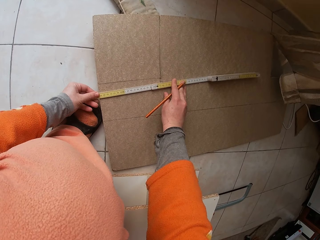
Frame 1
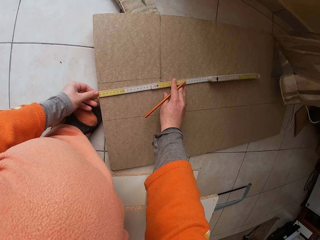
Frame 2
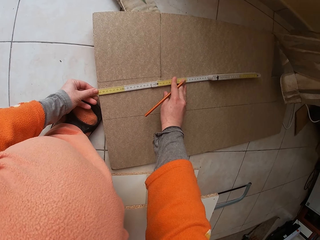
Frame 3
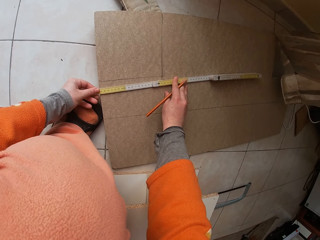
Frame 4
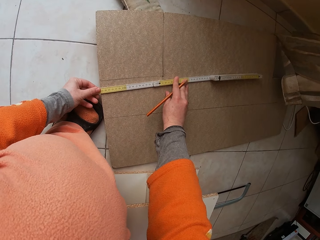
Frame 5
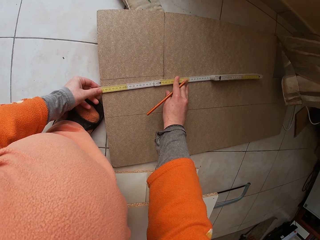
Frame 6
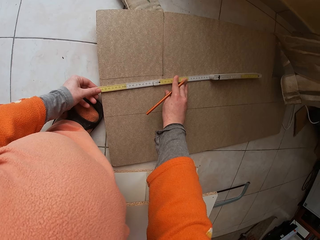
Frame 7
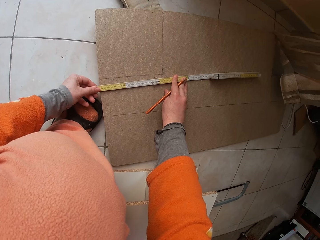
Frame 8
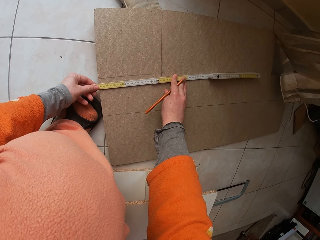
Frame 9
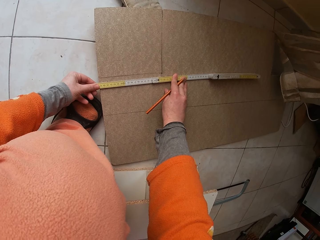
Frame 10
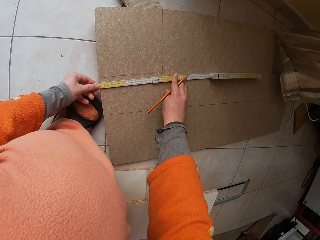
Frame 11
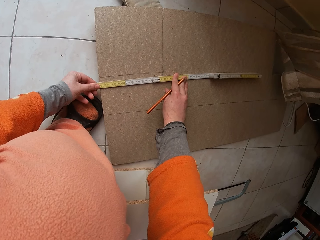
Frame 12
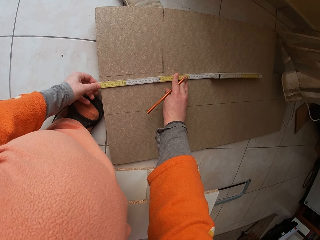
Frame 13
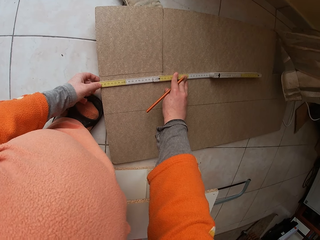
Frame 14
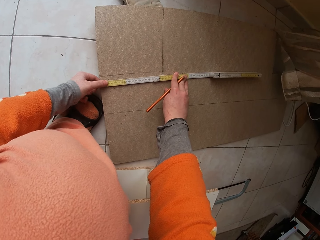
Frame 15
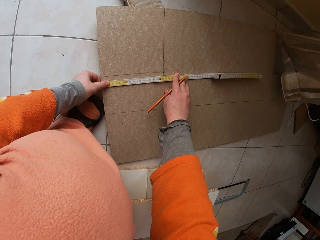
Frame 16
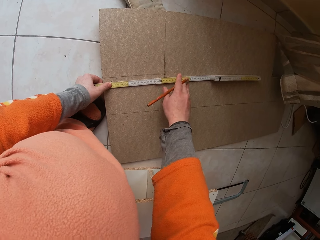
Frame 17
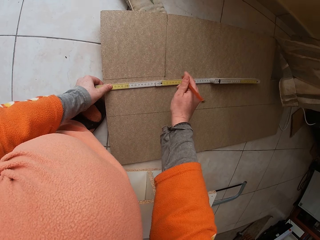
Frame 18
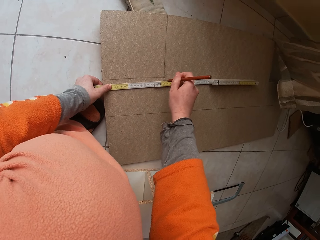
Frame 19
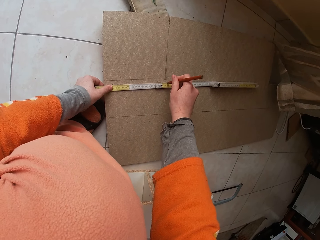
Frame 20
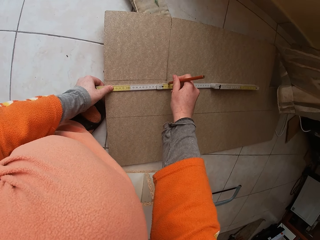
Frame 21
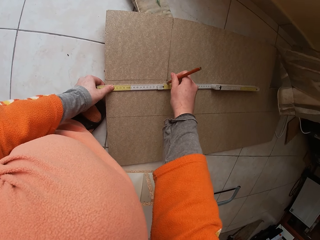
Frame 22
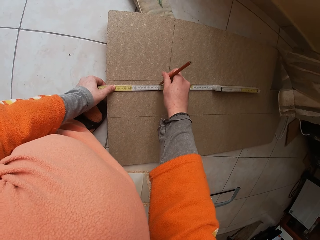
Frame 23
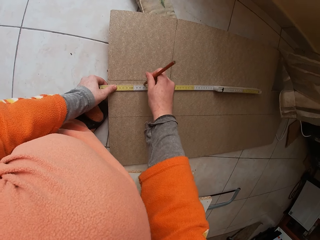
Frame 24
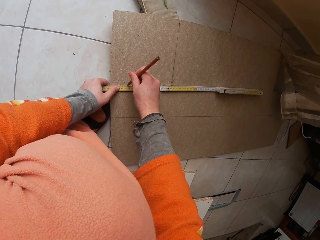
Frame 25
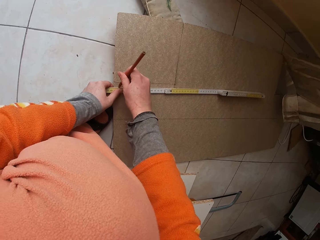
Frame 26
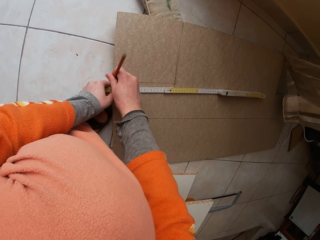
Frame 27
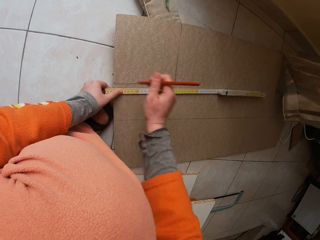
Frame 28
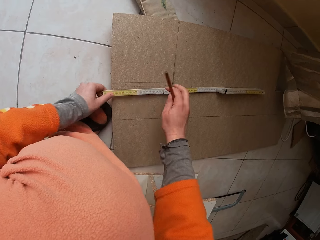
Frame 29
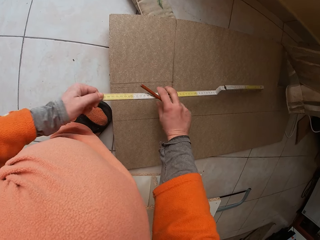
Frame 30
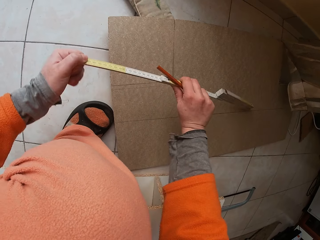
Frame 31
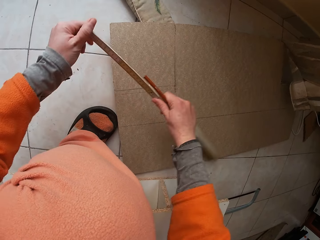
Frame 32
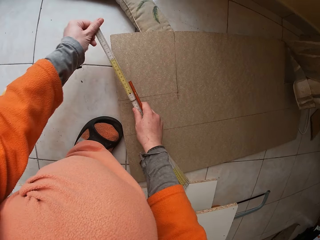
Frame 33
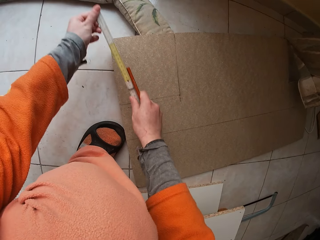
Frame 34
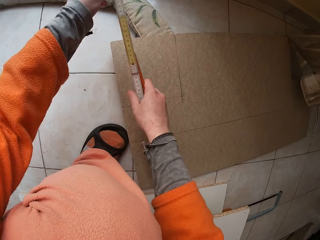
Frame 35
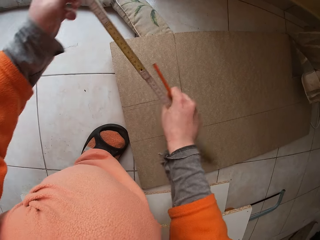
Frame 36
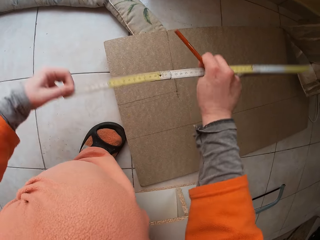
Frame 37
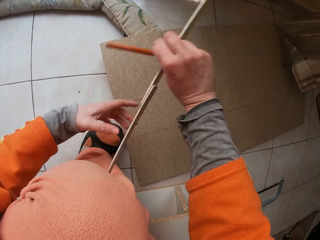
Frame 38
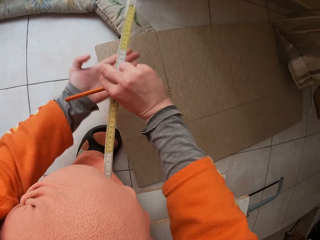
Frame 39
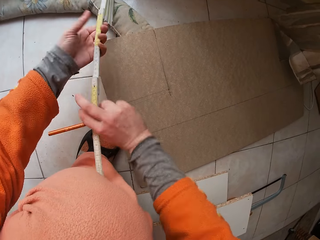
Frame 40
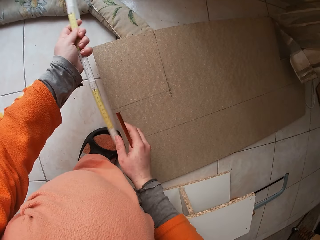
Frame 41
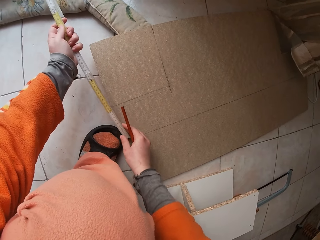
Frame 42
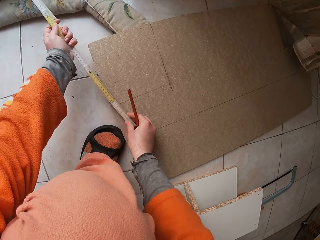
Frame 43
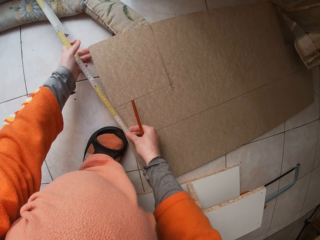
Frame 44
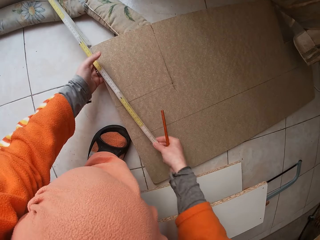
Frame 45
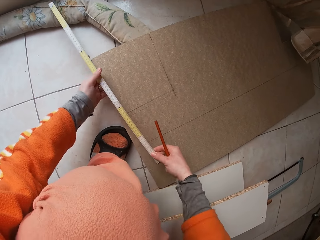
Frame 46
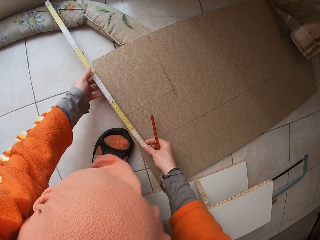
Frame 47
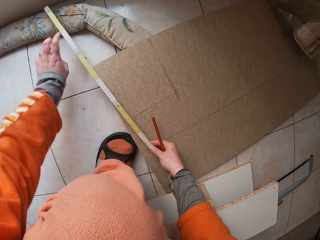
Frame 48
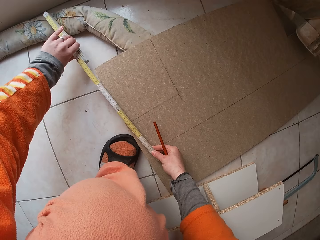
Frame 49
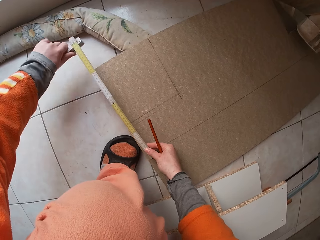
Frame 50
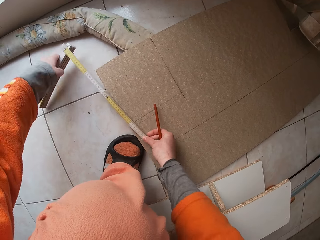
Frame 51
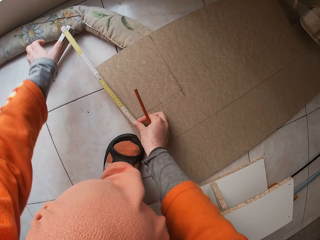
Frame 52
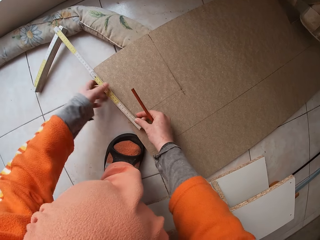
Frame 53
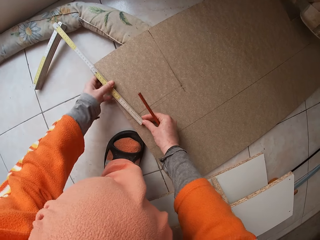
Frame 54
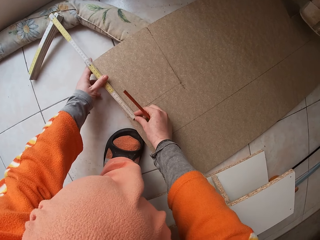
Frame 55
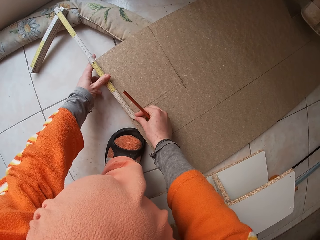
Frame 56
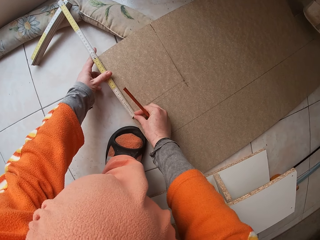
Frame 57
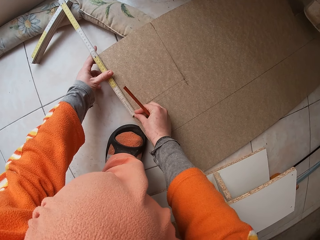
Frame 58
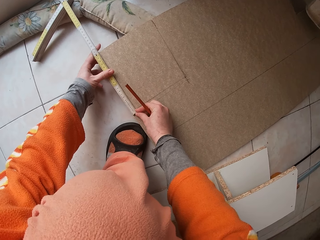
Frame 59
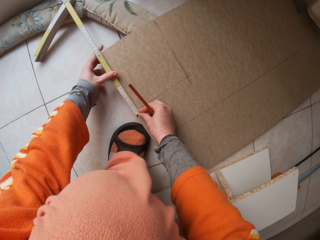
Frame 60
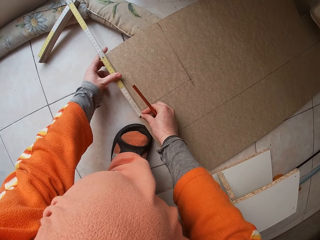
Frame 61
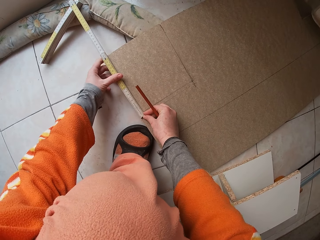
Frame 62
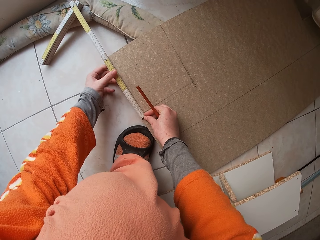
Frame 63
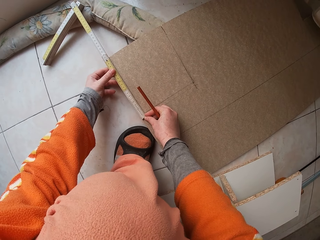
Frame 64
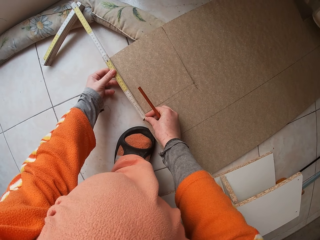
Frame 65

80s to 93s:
The camera wearer rotates the tape measure. He draws a straight line on the wooden plank with the pencil in his right hand. He marks a point with the pencil. He places the wooden folding rule on the wooden plank with both hands. He turns the tape measure.

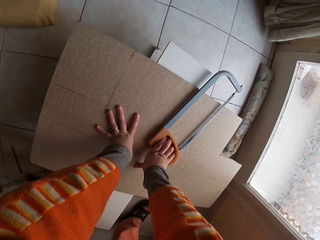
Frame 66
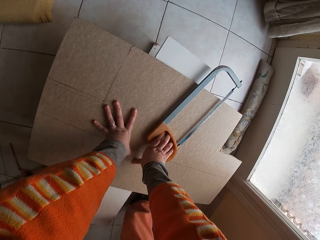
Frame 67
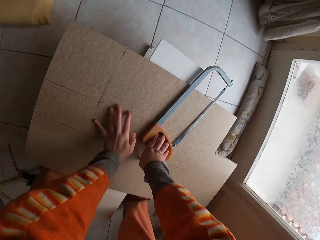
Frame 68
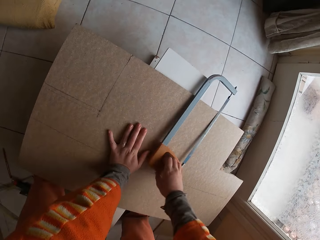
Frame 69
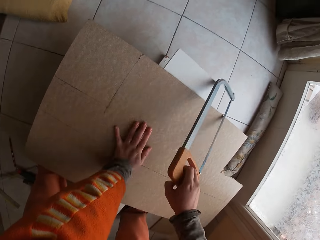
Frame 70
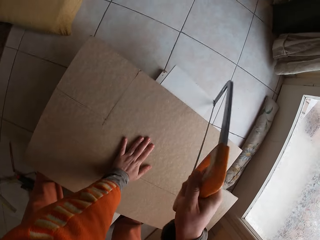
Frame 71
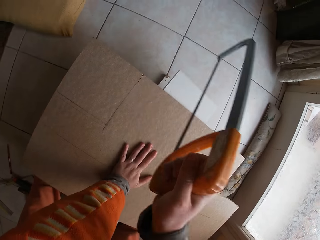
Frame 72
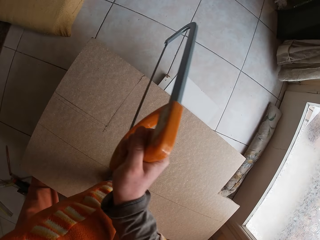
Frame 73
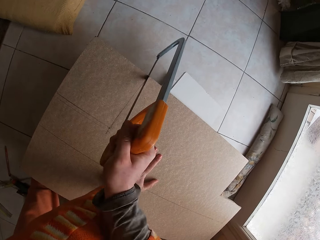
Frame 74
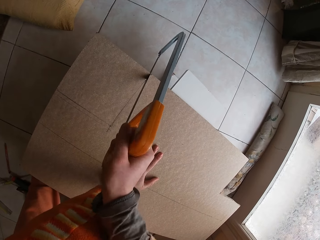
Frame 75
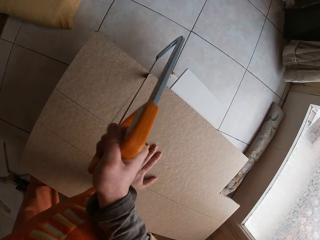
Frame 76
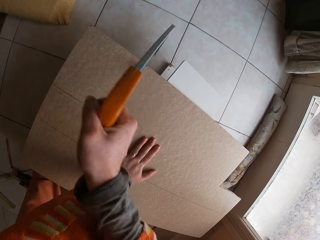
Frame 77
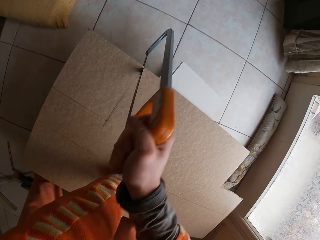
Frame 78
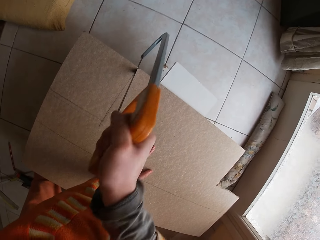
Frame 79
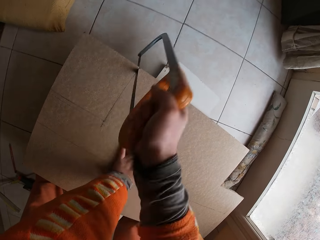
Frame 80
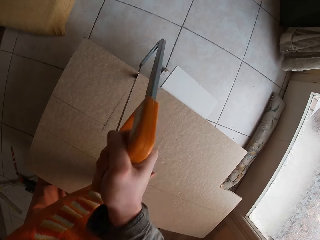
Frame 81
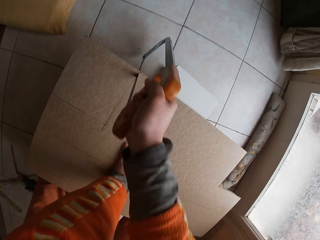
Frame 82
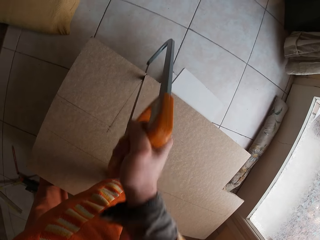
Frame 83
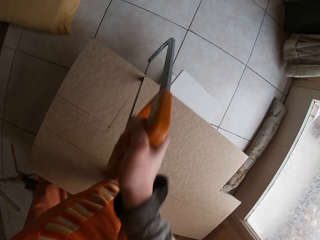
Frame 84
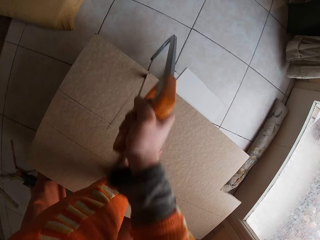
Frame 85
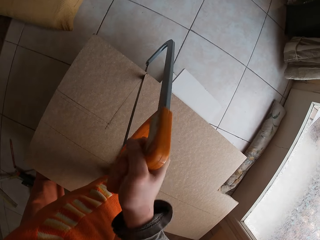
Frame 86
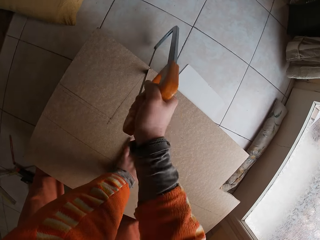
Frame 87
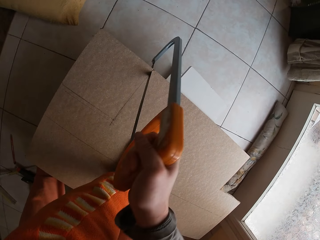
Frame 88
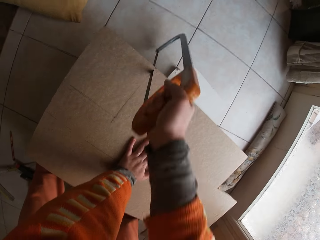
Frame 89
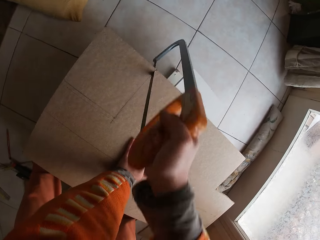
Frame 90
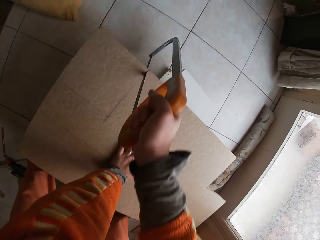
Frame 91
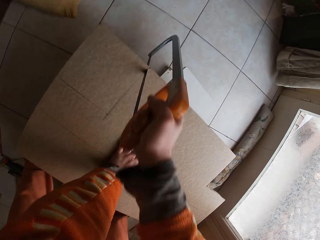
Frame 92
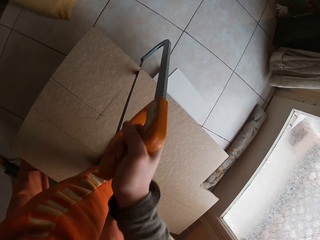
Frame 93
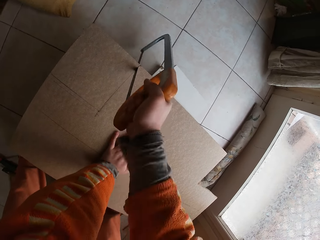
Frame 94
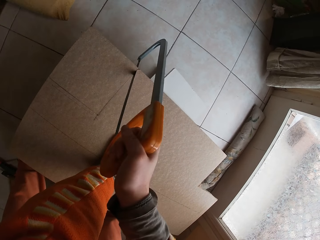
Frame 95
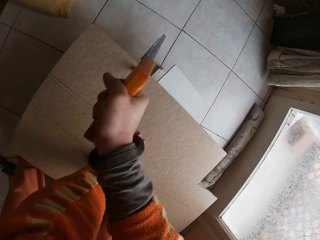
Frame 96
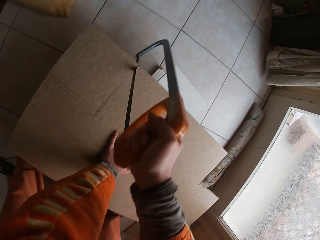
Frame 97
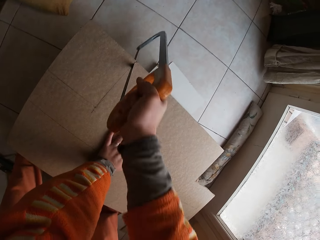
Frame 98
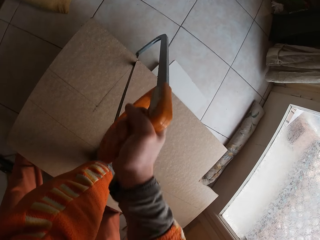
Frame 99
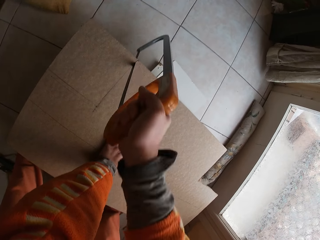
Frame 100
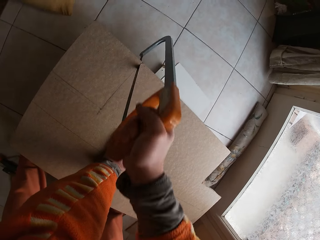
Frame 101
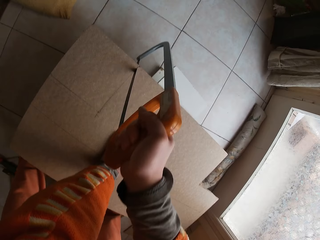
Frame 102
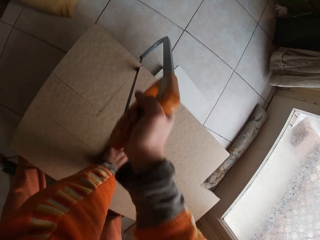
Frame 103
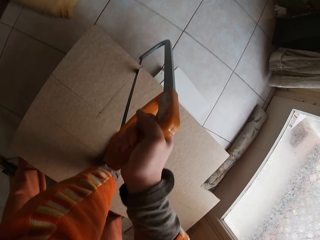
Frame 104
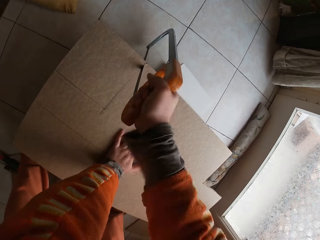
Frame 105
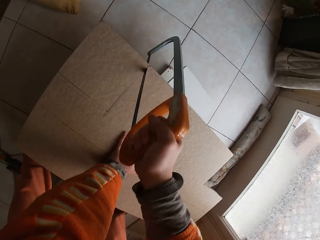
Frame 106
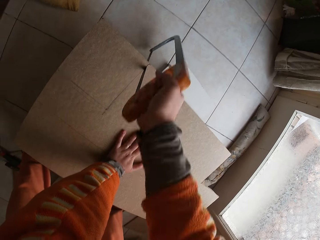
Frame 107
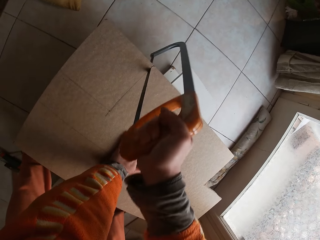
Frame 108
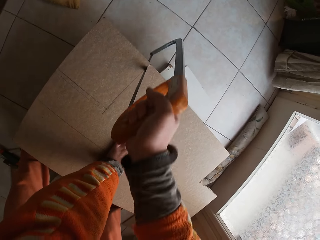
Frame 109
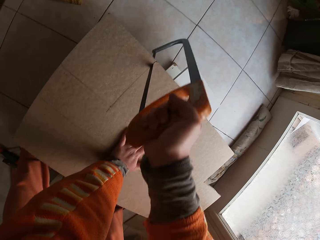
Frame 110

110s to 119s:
The camera wearer cuts the wooden plank with the hacksaw in his right hand.
